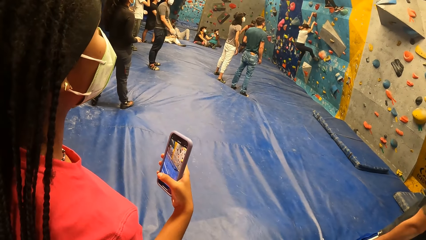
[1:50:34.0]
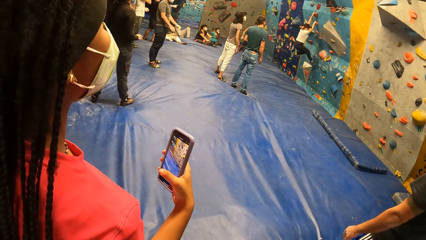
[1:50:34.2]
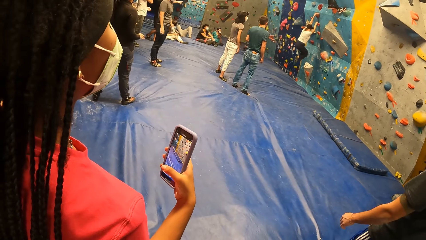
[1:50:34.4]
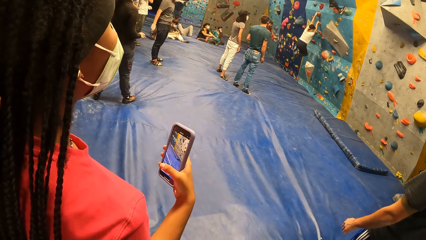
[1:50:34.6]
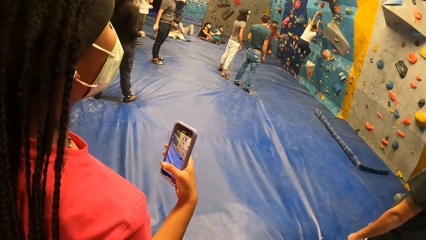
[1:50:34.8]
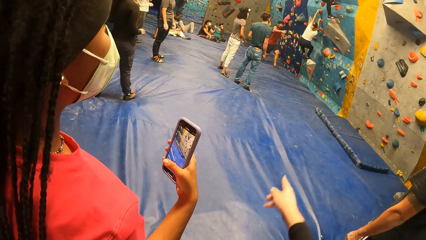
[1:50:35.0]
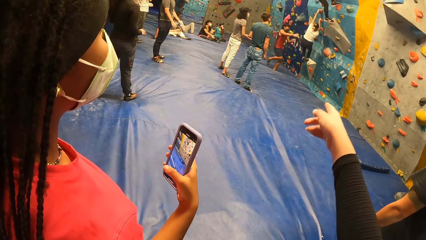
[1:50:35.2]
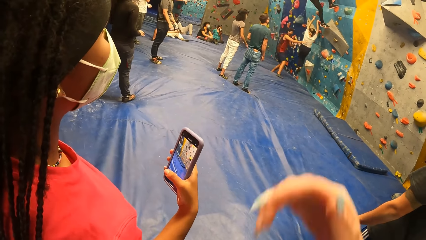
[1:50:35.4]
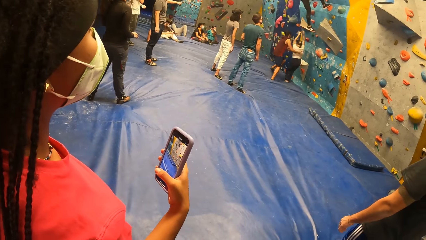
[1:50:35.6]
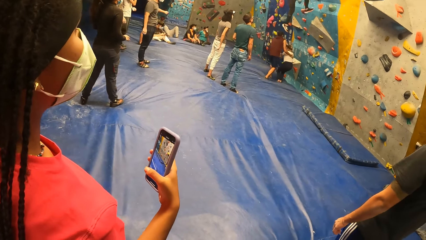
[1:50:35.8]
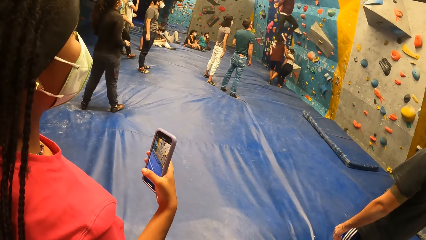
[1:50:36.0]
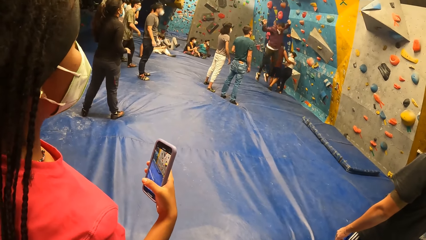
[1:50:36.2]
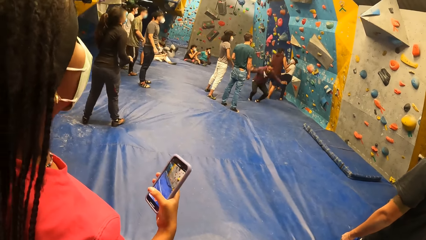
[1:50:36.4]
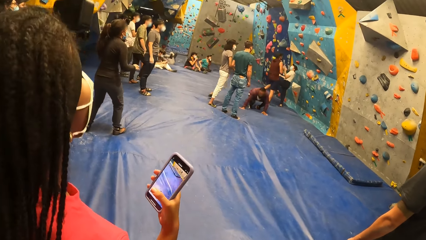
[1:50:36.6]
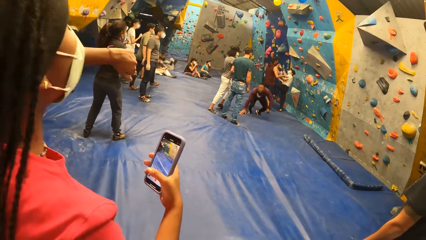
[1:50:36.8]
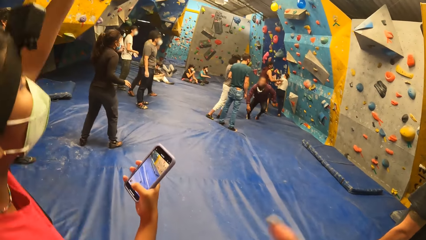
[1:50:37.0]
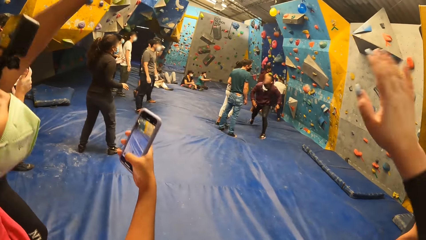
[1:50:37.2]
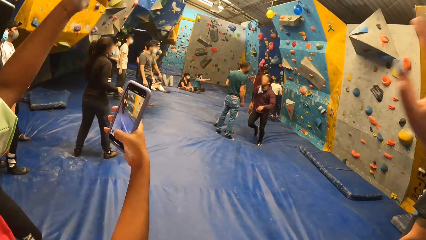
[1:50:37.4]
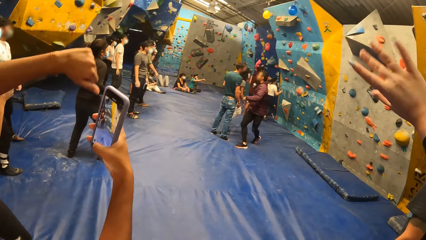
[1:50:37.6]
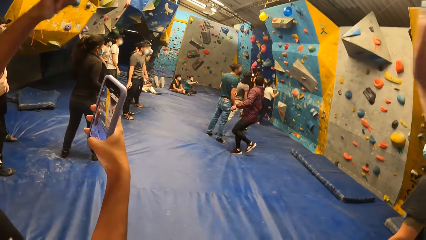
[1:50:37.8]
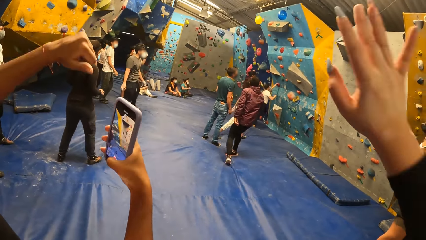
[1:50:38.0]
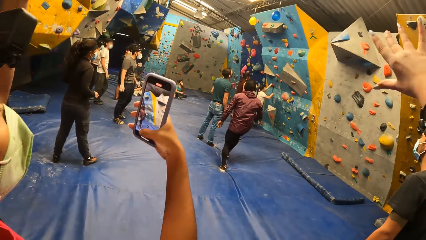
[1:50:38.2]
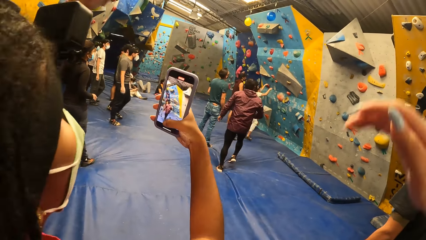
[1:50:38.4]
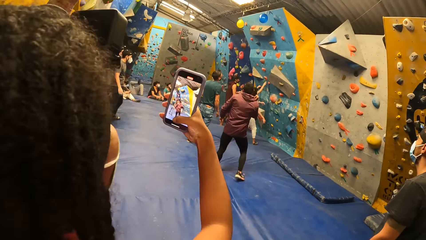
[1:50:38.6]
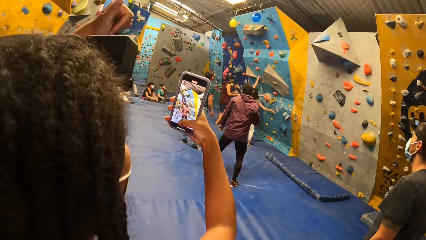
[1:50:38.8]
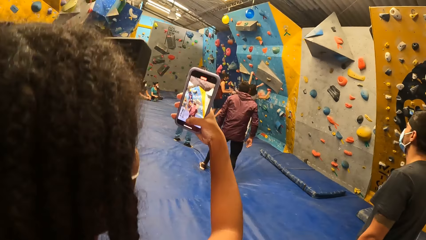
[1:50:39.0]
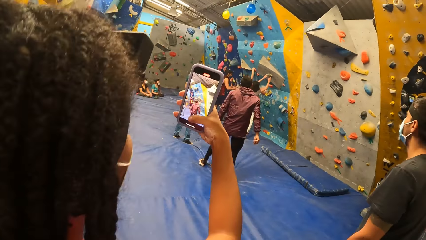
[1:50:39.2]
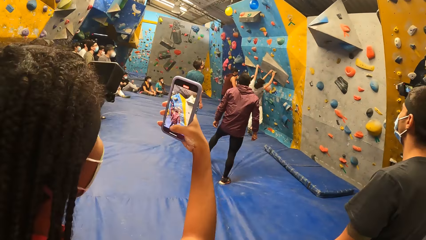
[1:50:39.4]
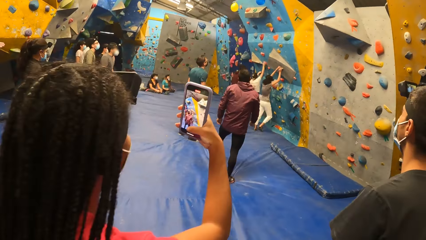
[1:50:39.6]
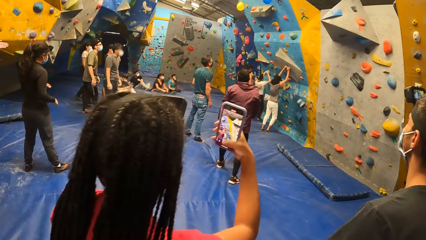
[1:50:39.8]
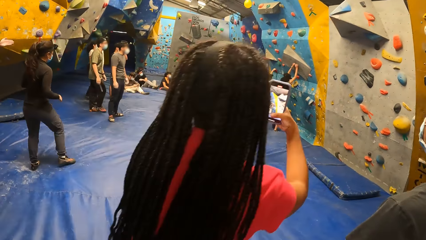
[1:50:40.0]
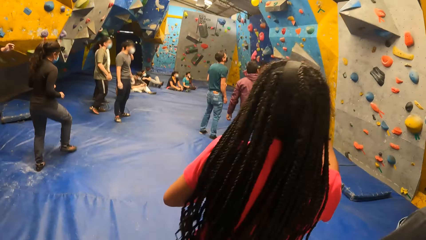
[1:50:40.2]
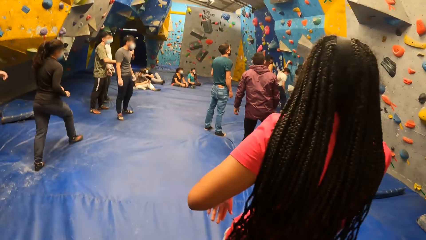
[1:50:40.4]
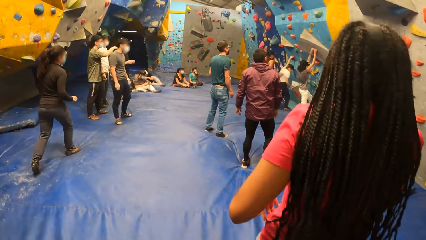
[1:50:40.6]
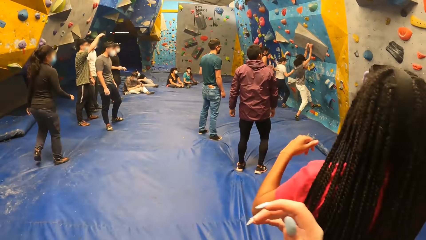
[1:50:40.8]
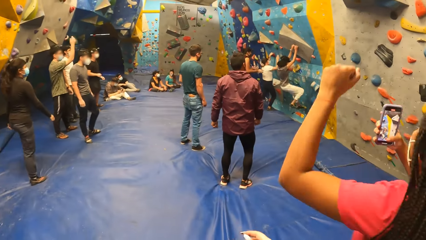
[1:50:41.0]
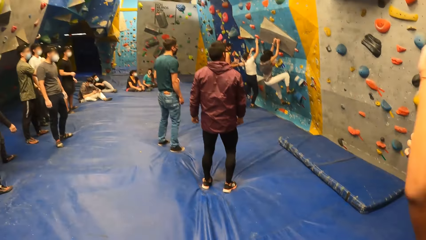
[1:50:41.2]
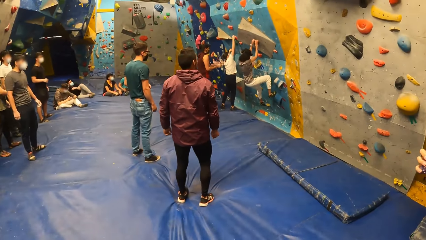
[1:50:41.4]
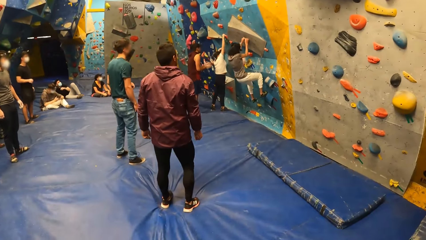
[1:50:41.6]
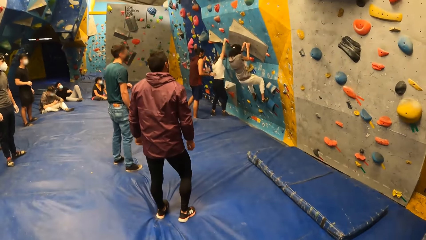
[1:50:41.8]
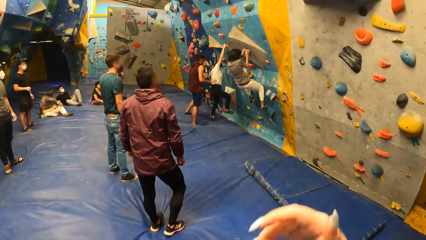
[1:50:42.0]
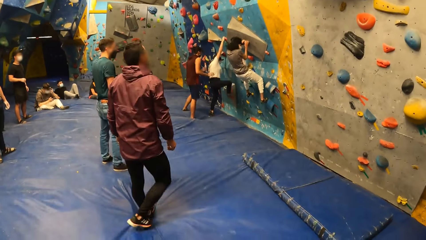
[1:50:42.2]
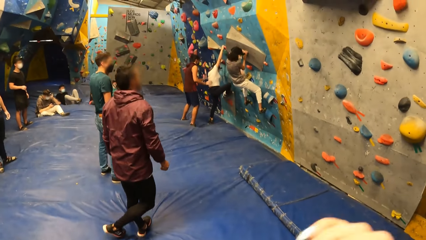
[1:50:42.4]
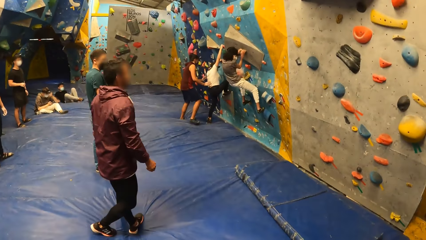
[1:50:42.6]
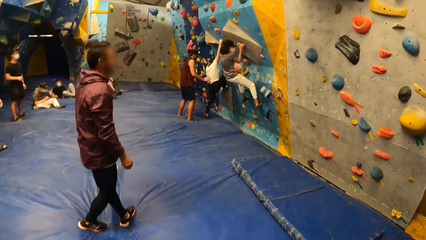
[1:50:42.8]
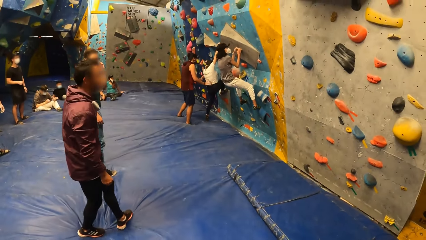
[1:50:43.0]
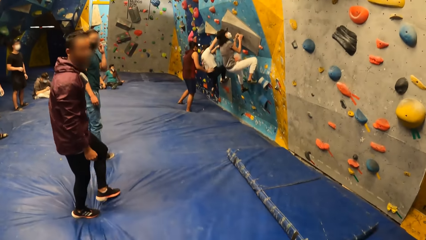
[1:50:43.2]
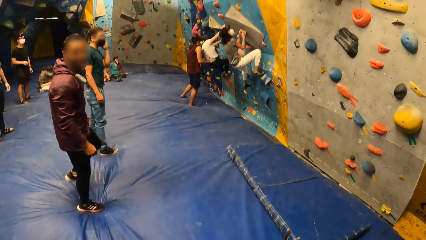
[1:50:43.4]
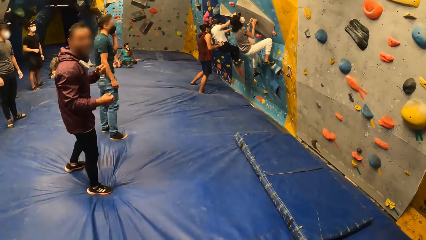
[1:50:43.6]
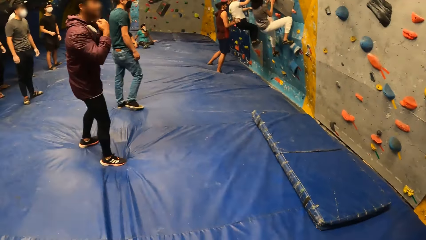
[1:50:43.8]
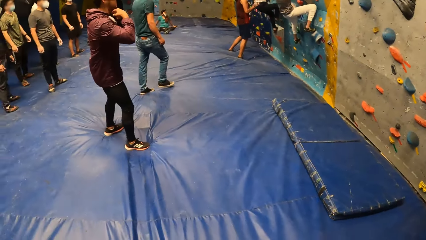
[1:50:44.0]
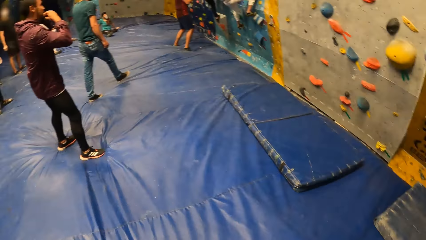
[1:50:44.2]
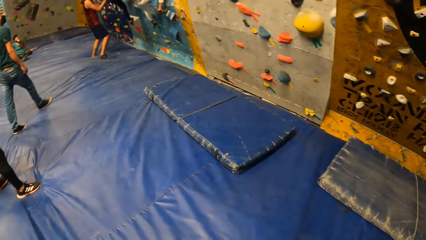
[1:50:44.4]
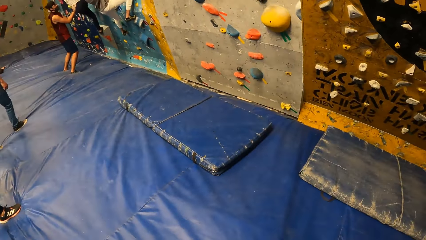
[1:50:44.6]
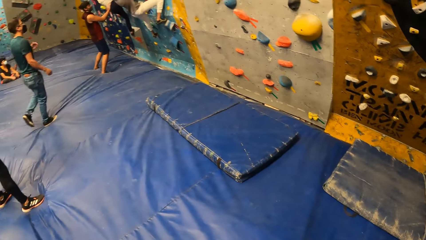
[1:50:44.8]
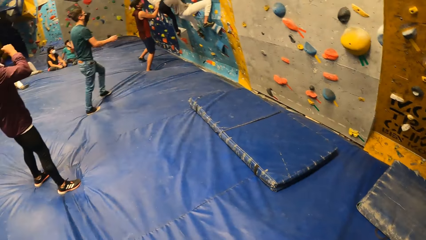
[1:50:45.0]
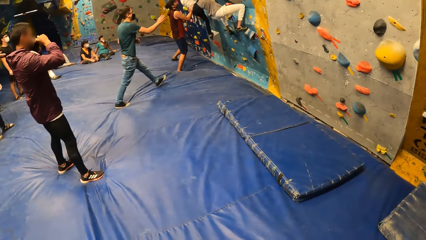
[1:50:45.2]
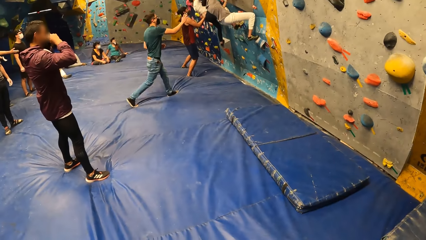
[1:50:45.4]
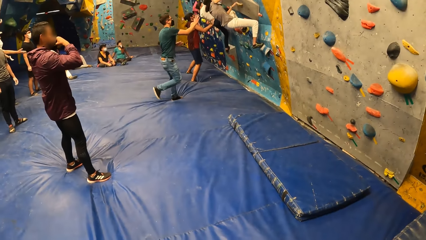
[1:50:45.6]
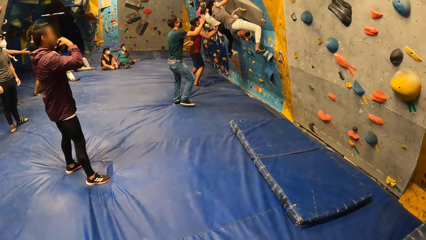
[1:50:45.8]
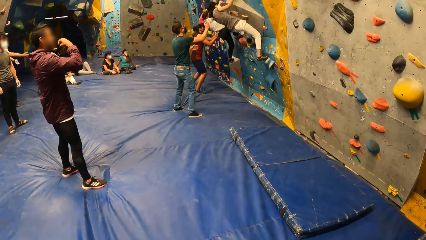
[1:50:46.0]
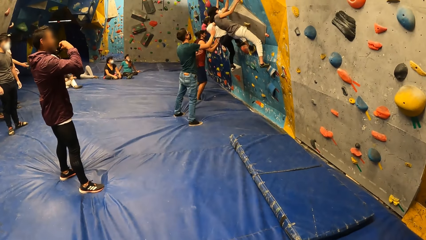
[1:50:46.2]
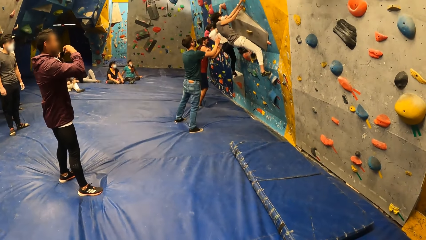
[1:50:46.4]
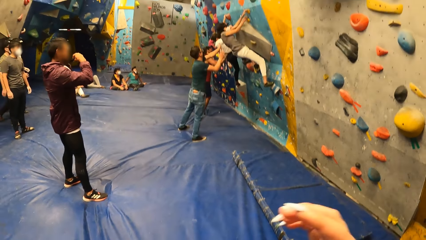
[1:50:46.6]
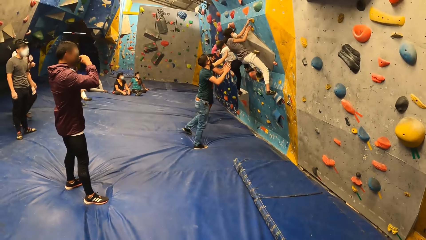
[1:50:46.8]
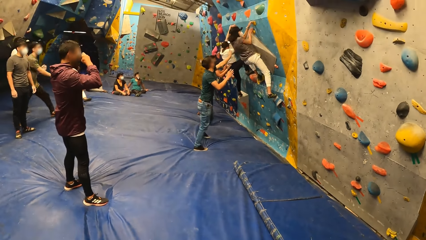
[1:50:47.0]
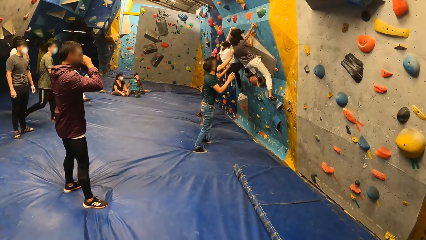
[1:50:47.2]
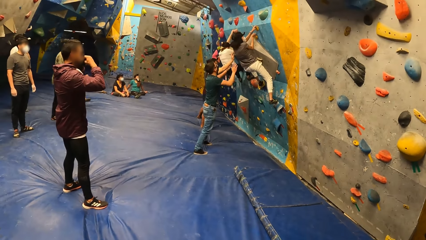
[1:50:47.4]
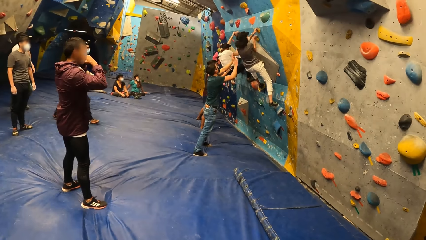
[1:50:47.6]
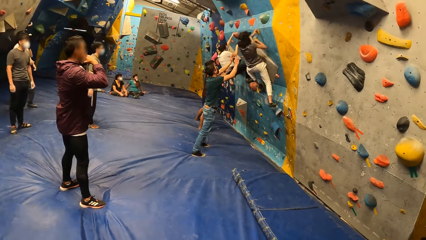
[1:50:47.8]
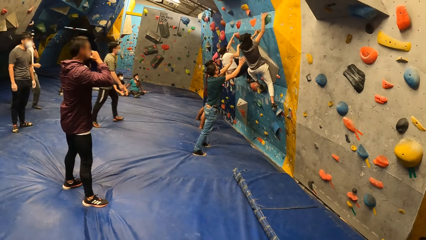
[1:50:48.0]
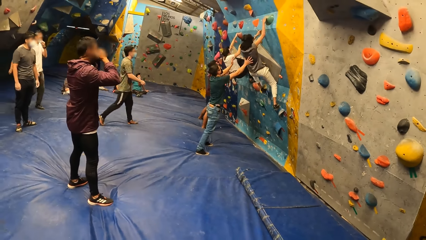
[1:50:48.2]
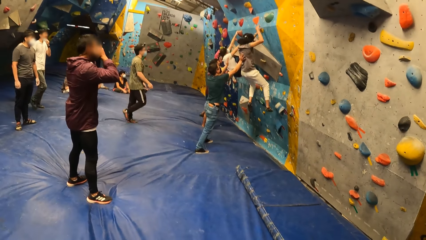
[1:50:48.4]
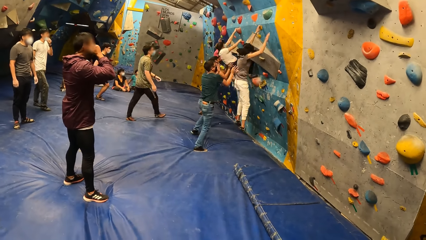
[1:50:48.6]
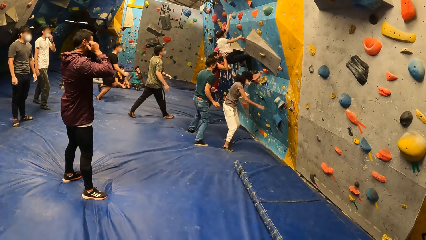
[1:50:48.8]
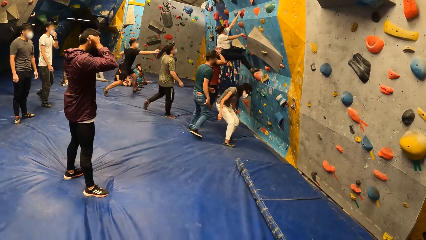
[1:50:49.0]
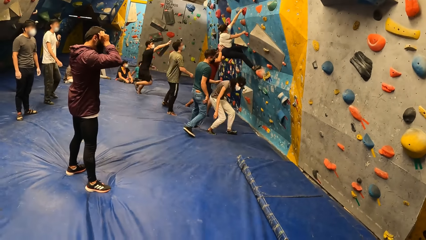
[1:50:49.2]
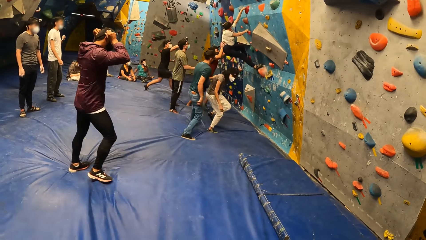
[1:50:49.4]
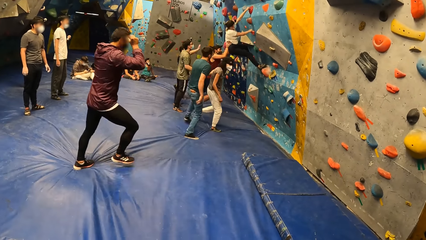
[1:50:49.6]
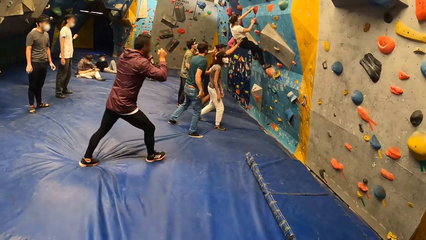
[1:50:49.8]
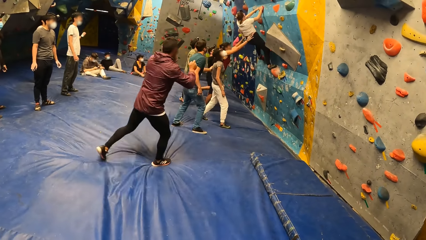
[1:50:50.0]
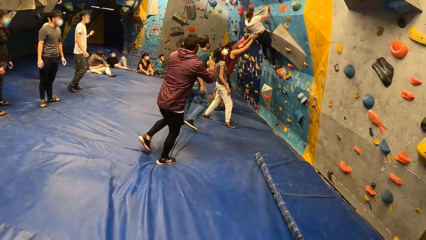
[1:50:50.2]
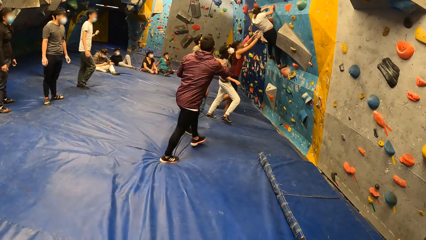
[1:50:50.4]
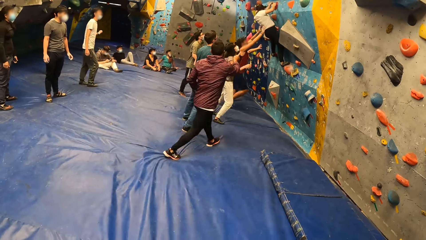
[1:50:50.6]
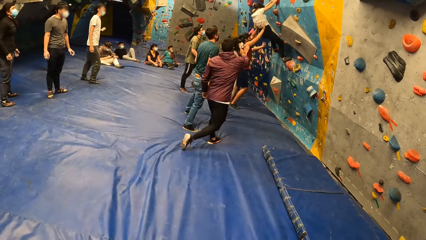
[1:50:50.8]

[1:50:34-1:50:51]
The camera wearer points with the right hand. A woman waves hands. The camera wearer waves hands. The woman records with a phone. Another woman holds a climbing hold with both hands. The camera wearer looks around. The other woman climbs up the climbing wall with her hands on the climbing hold. The camera wearer moves around. They raise a hand. They raise a hand again. They look around. They raise a hand. A man supports the other woman with his left hand on the back of the other woman. The other woman jumps down from the climbing wall.
